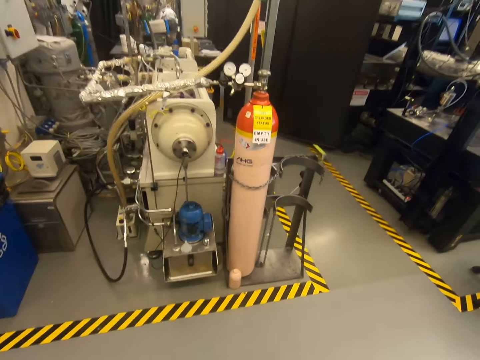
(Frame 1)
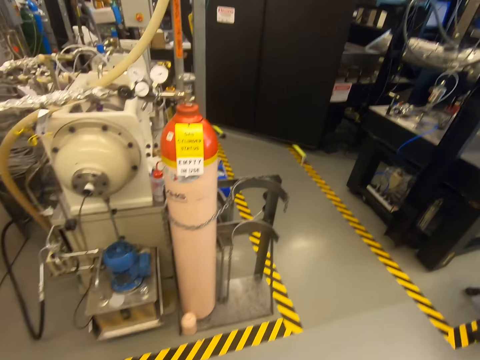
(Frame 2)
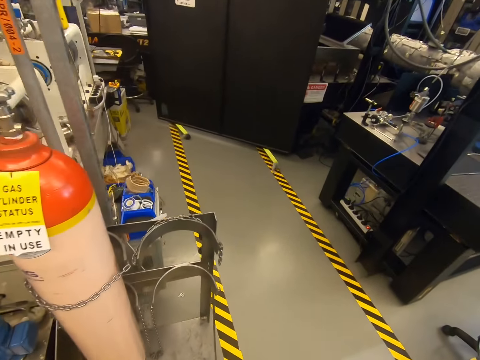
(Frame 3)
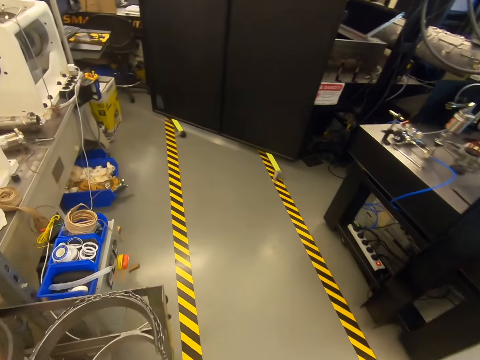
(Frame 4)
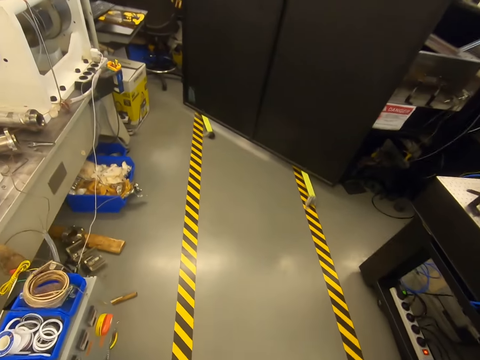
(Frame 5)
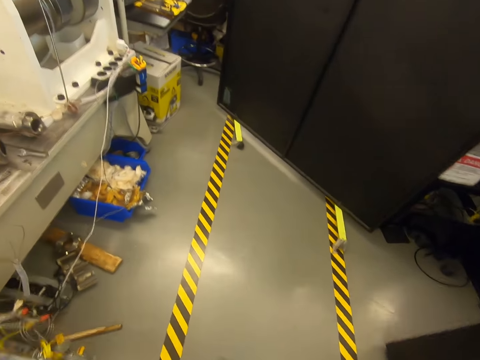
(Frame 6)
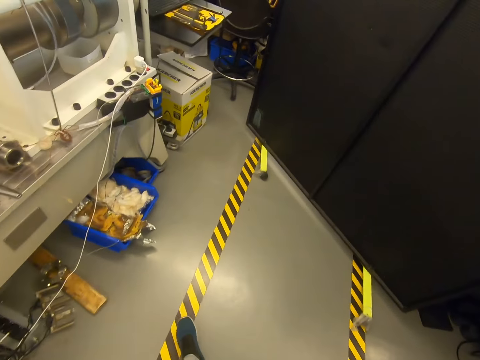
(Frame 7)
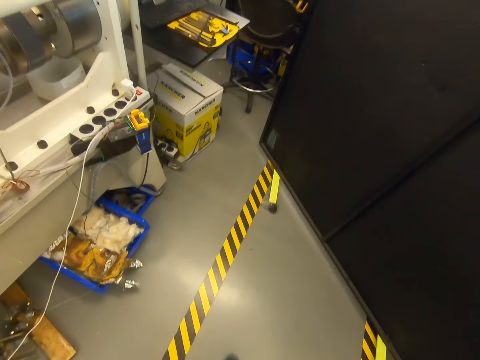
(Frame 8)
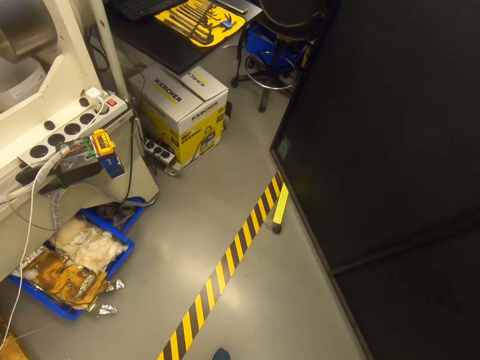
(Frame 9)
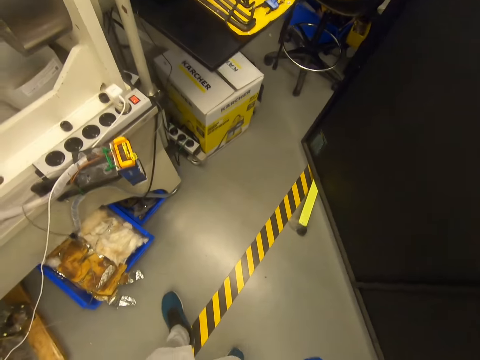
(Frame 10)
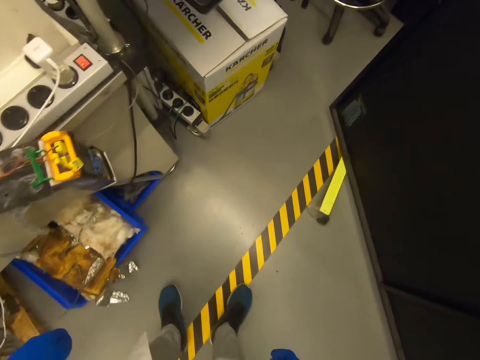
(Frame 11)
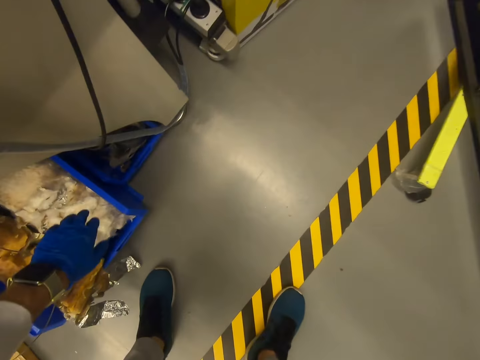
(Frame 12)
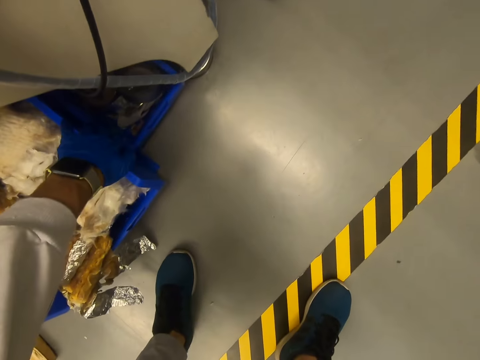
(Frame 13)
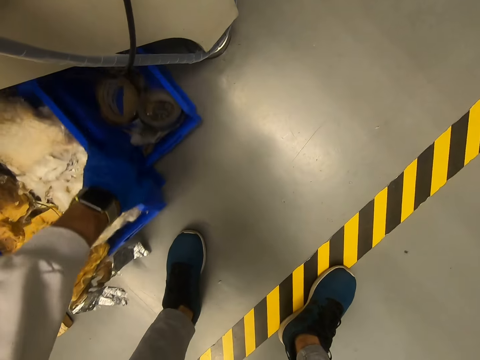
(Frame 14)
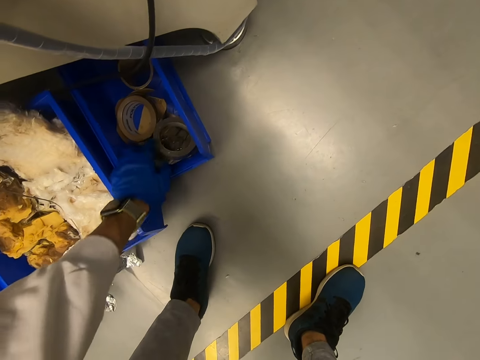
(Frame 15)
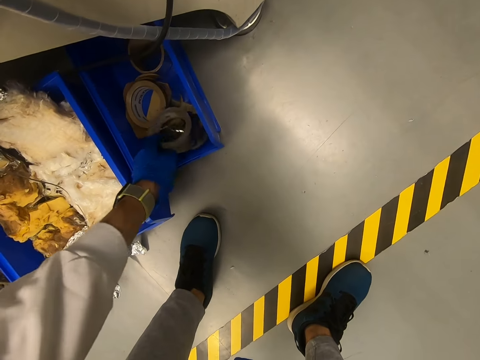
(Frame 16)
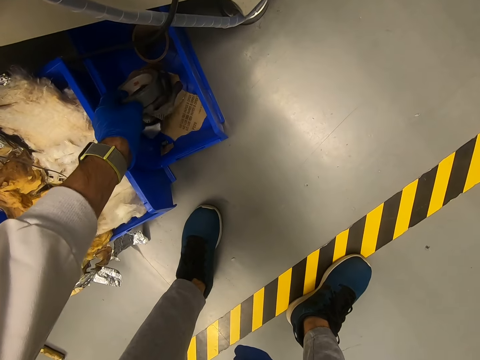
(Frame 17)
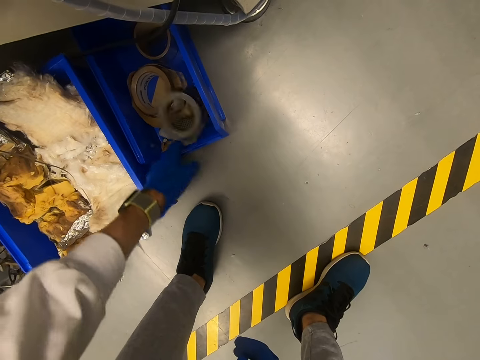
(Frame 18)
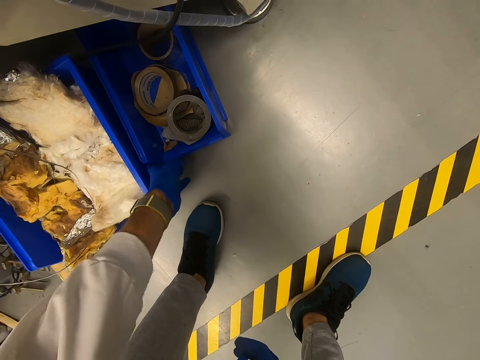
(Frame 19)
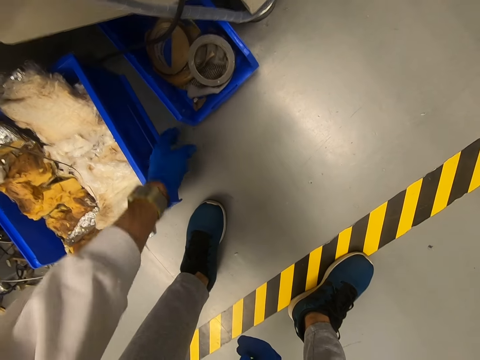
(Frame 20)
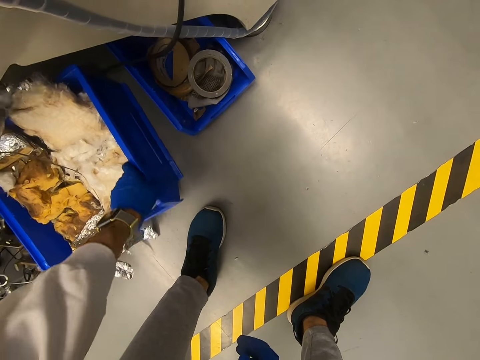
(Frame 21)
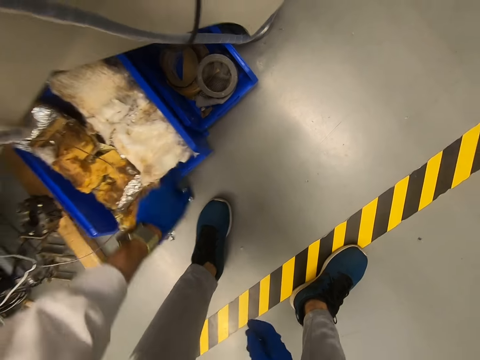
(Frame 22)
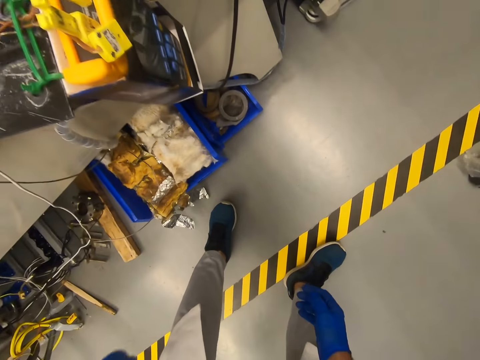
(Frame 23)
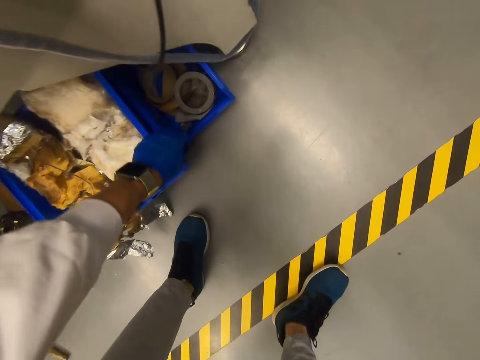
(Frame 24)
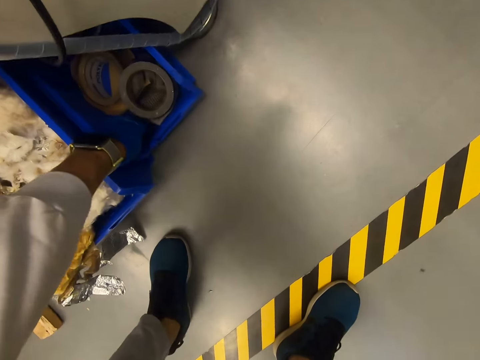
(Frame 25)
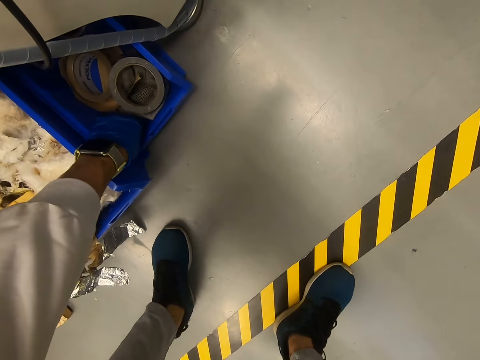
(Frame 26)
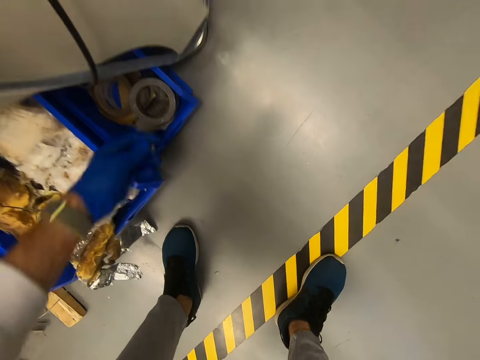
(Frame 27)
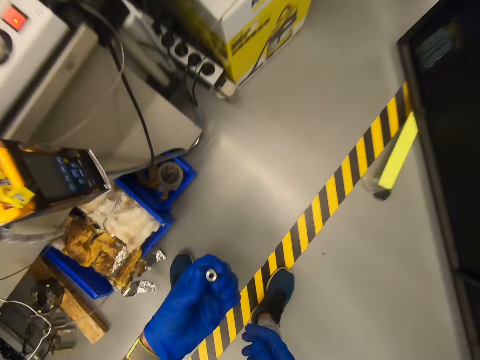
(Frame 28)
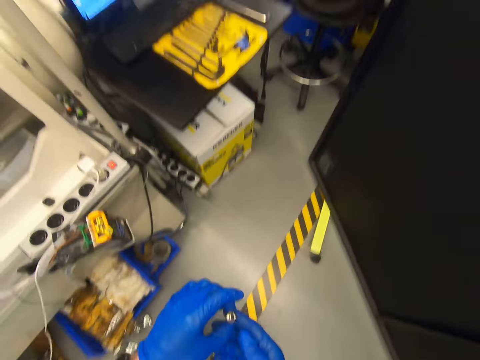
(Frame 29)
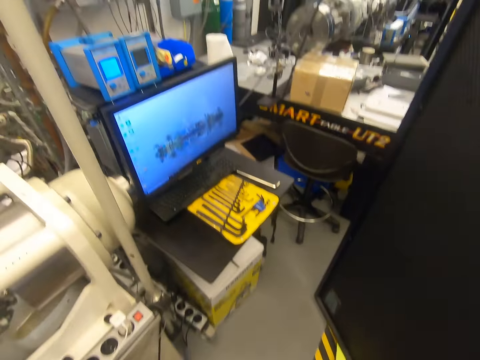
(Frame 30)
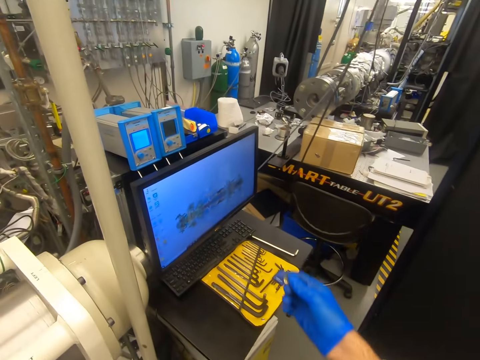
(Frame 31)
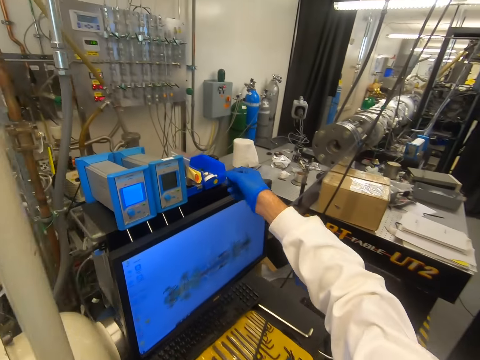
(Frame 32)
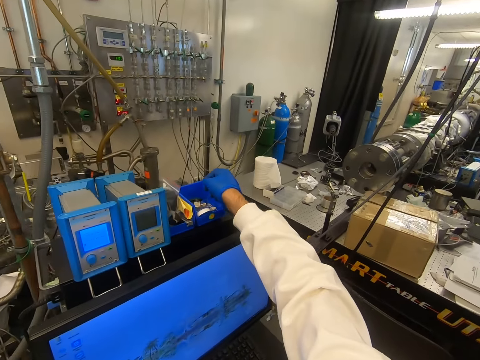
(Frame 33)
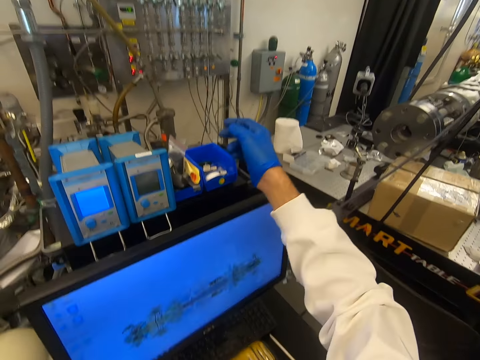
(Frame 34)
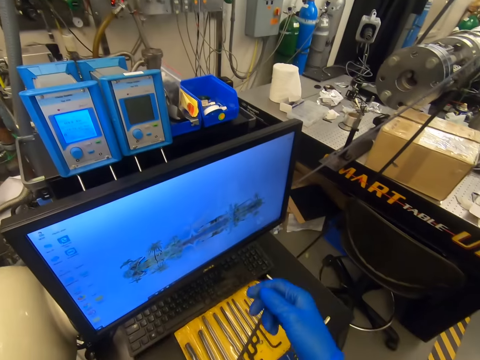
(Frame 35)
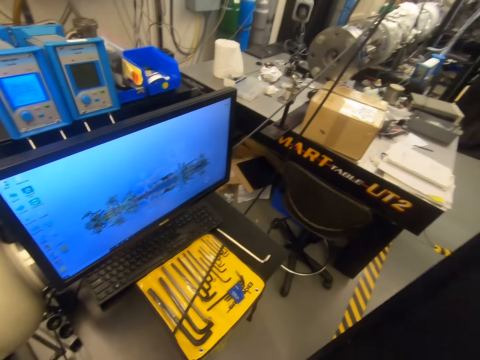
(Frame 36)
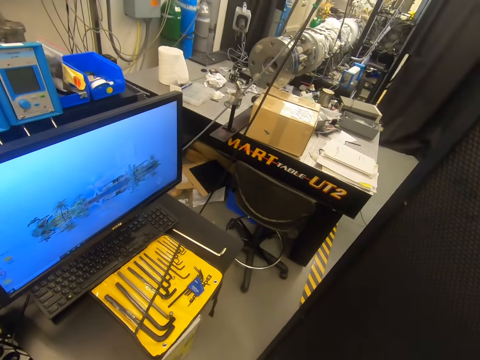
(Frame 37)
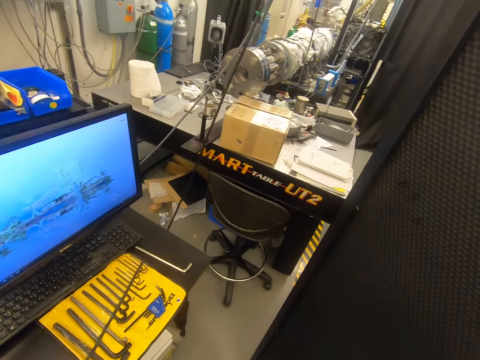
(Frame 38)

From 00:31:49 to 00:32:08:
The camera wearer bends down. They move plastic tins. They pull the container. They check in the tin. They take the seal tape. They move the plastic tins. They stand up. They bend down. They check in the tin. They pick up something. They check something. They stand up. They place something in a tin. They touch the machine. They look around the room.

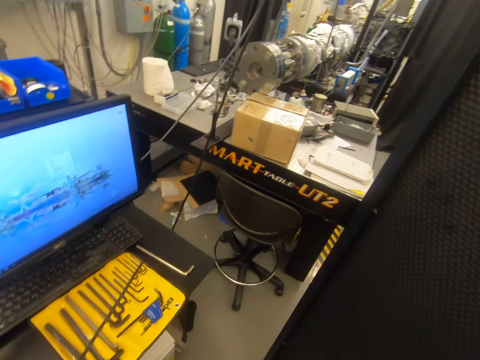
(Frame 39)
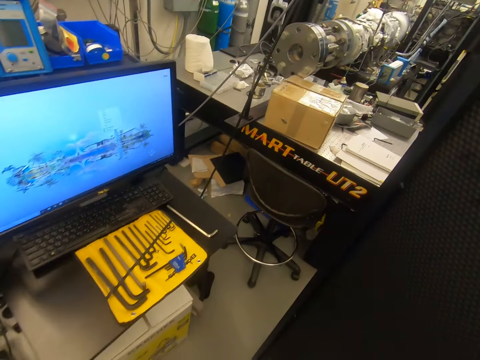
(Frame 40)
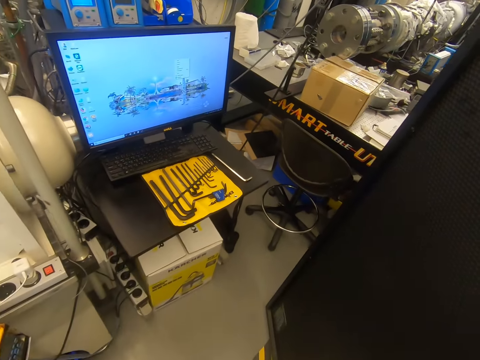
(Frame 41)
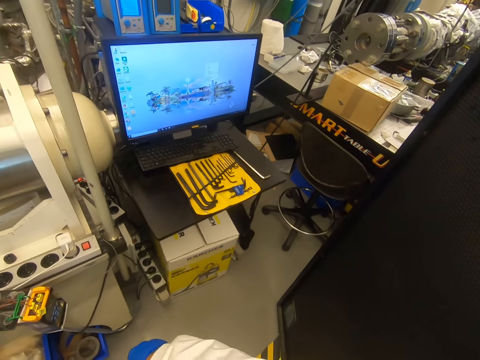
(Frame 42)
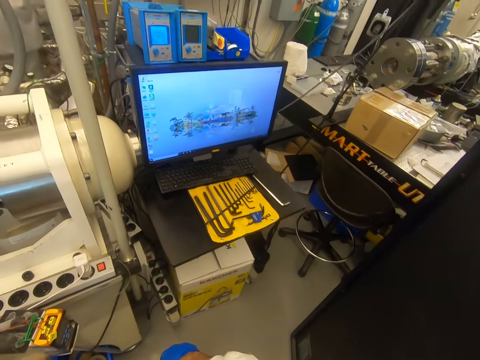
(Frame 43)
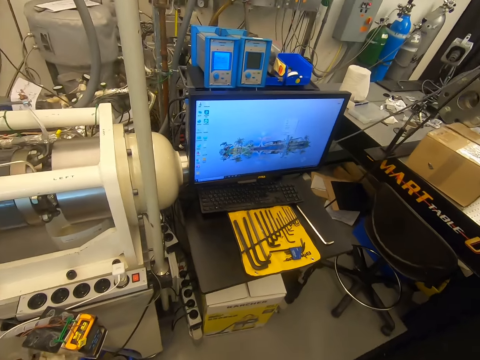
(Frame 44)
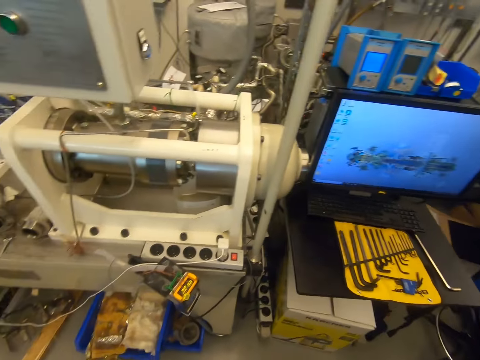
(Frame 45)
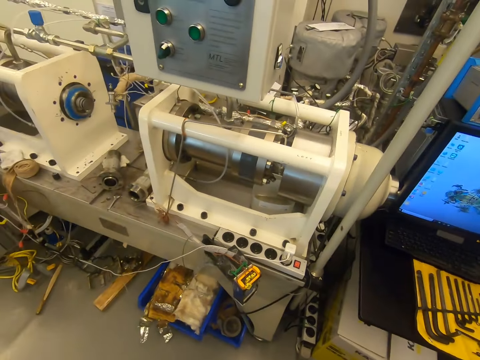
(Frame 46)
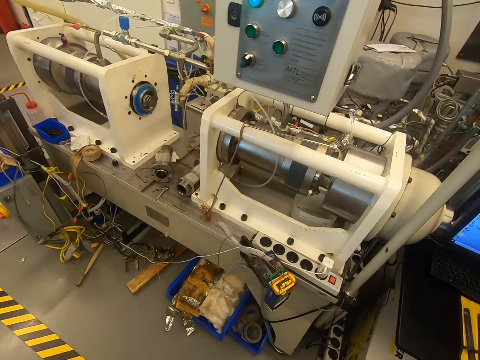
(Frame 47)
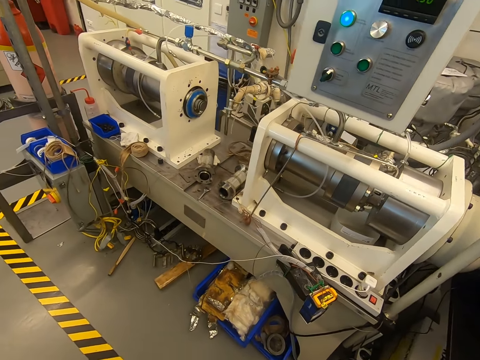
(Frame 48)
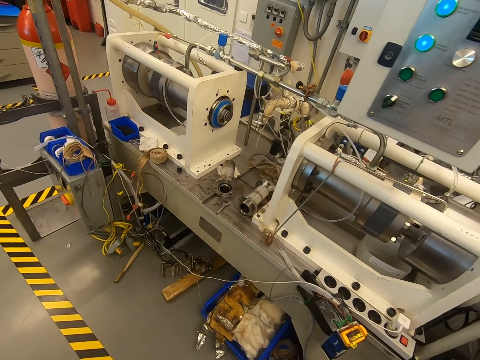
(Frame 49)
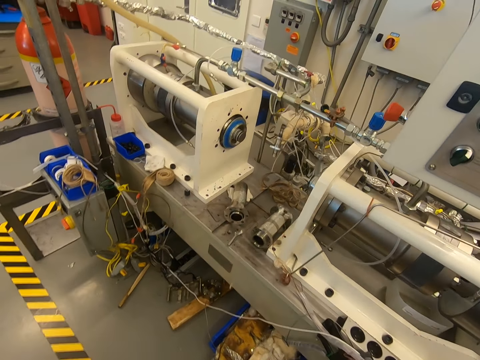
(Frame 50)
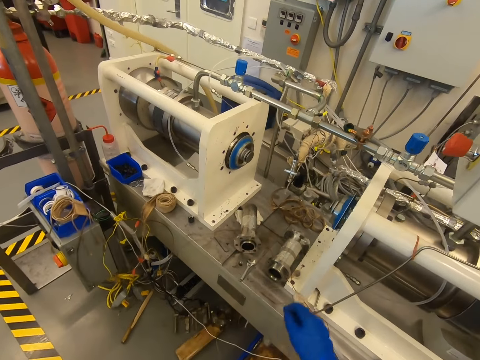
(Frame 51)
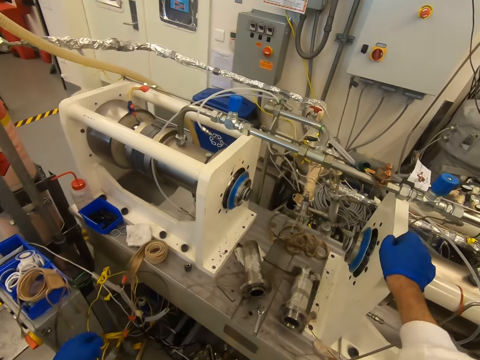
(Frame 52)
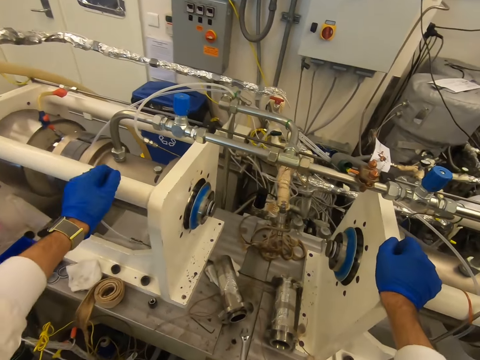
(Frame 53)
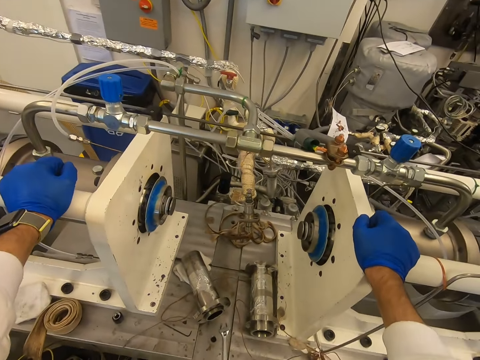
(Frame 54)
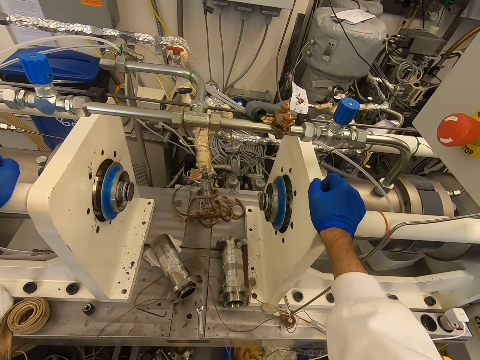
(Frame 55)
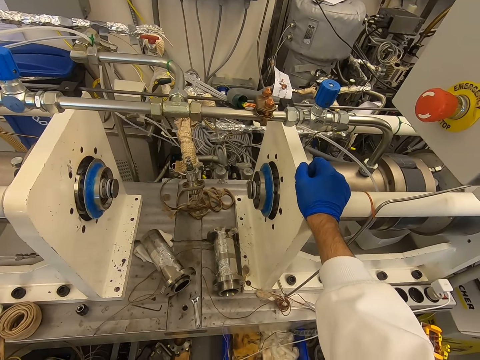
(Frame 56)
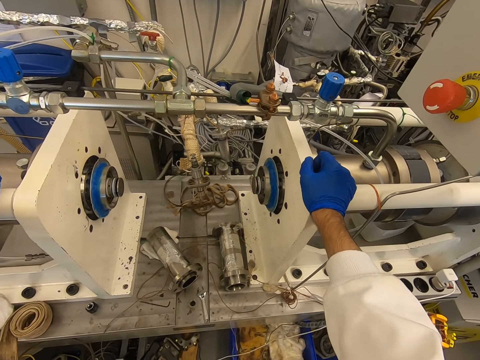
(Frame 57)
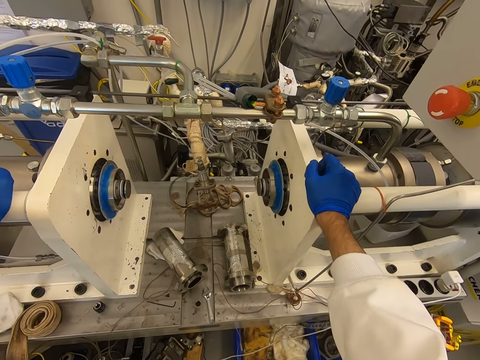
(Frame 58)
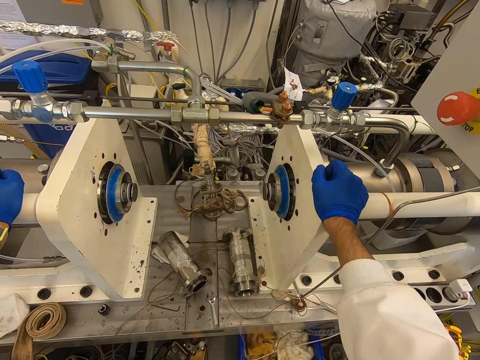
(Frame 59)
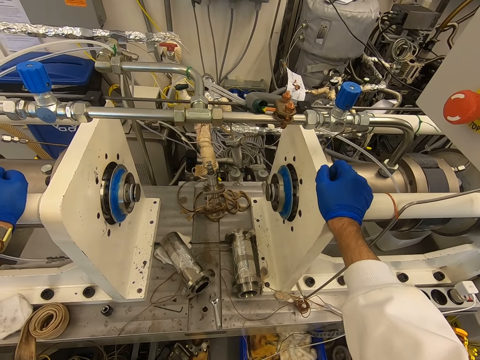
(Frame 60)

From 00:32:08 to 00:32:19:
The camera wearer holds the machine. They look around the room.
